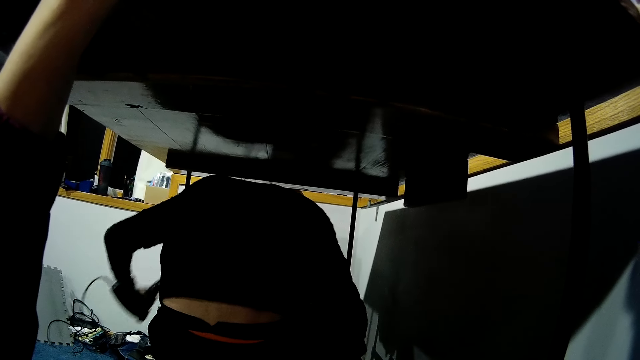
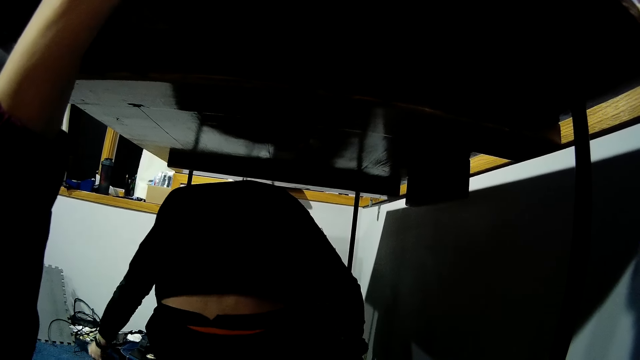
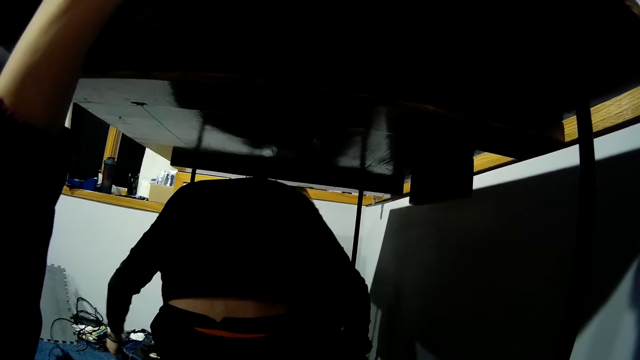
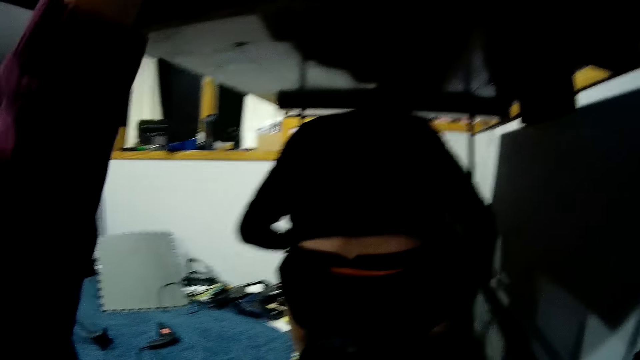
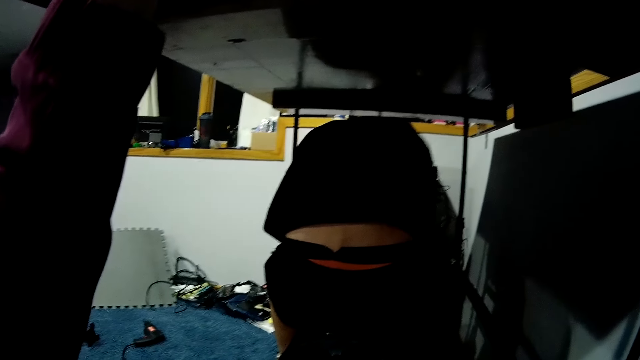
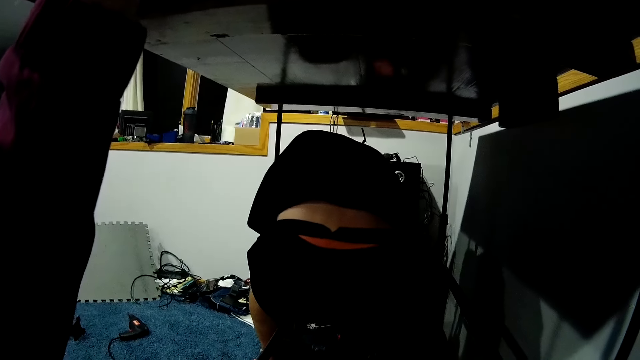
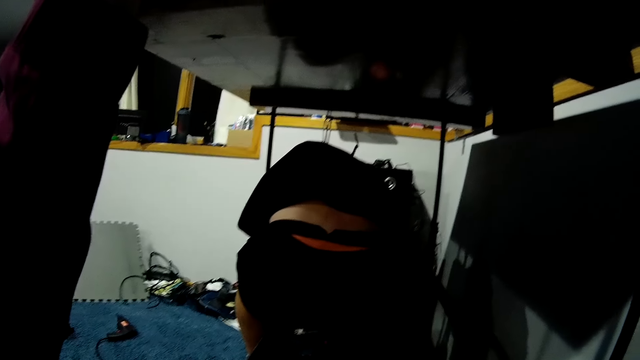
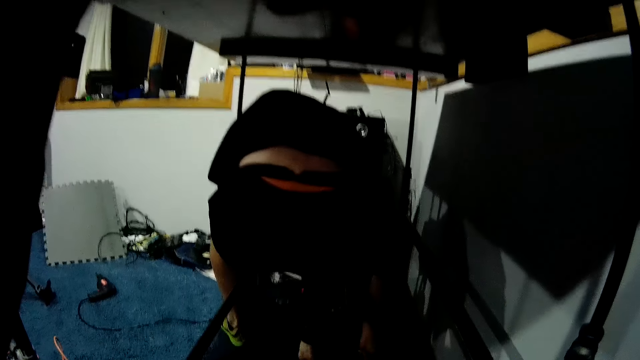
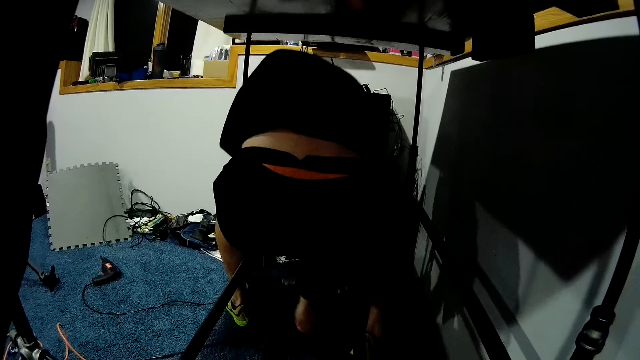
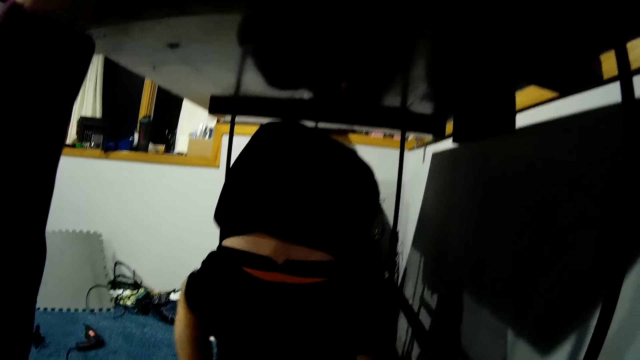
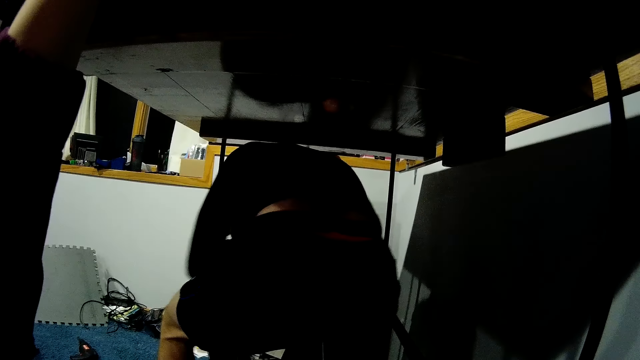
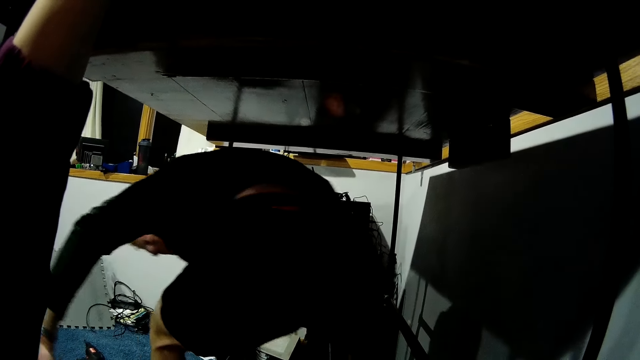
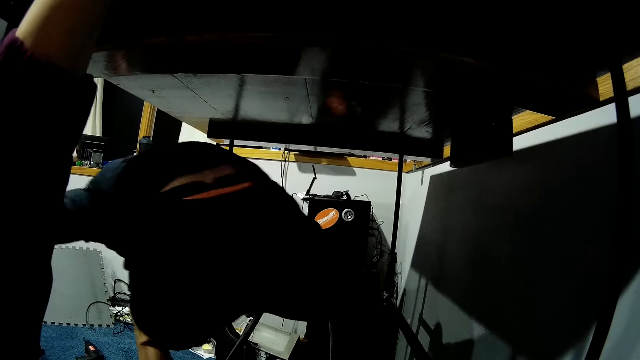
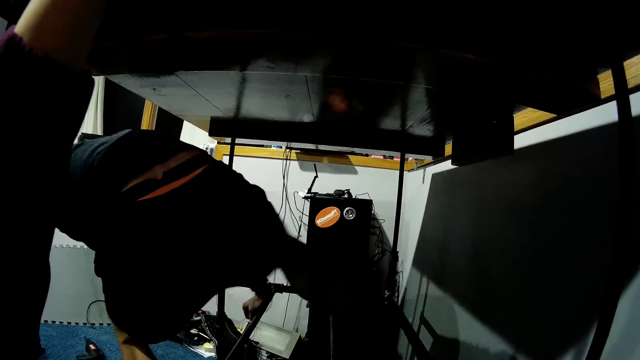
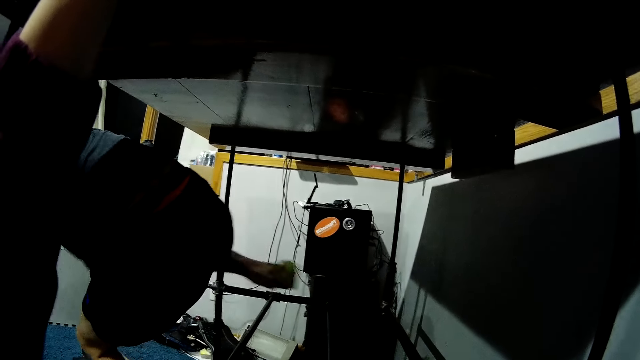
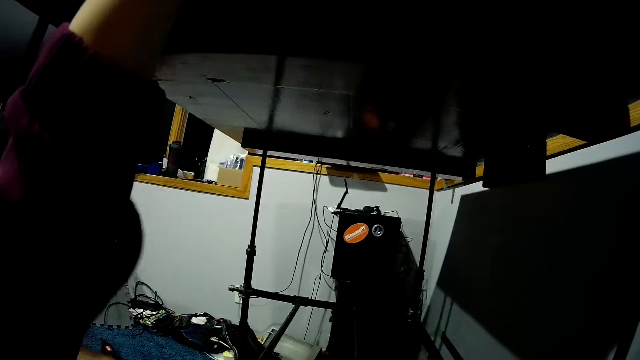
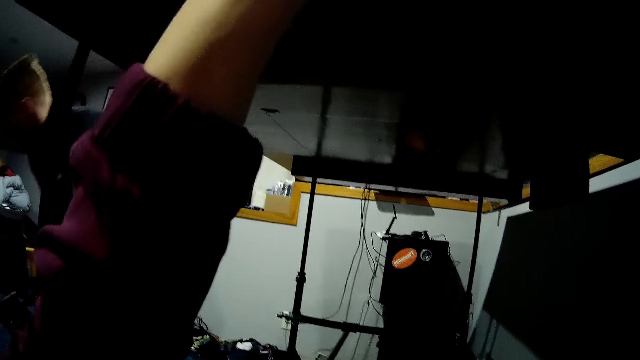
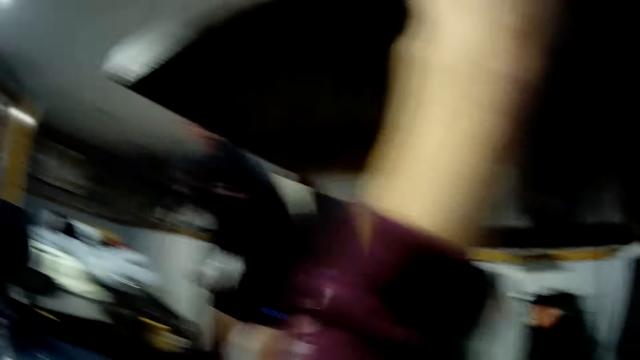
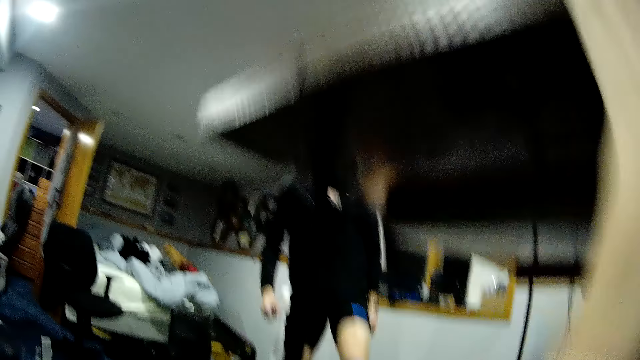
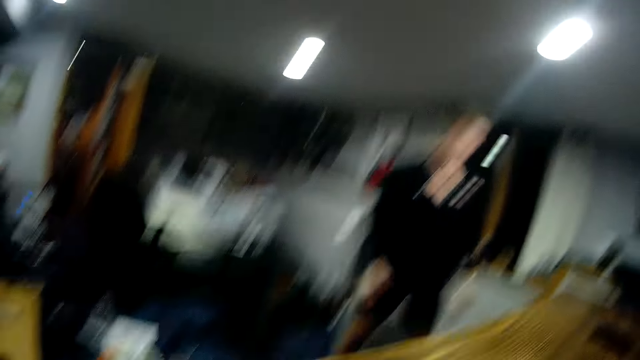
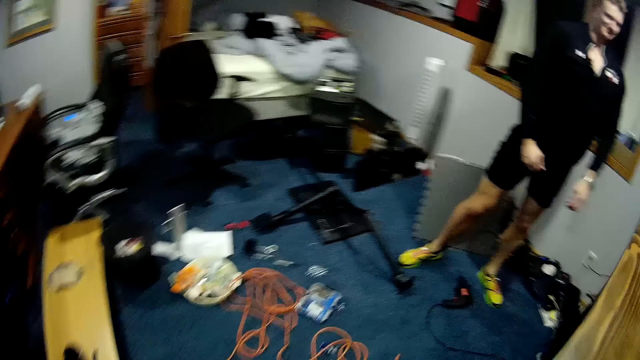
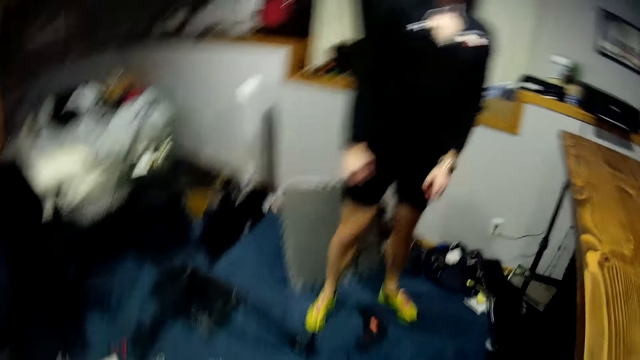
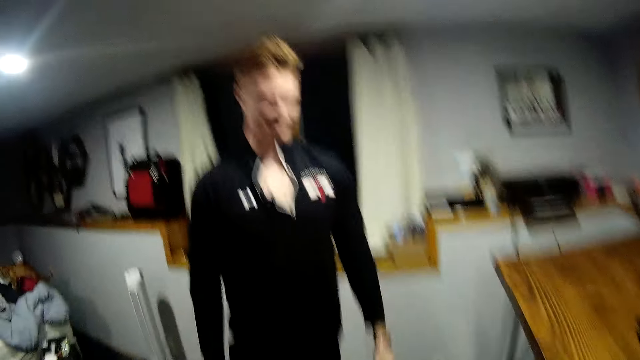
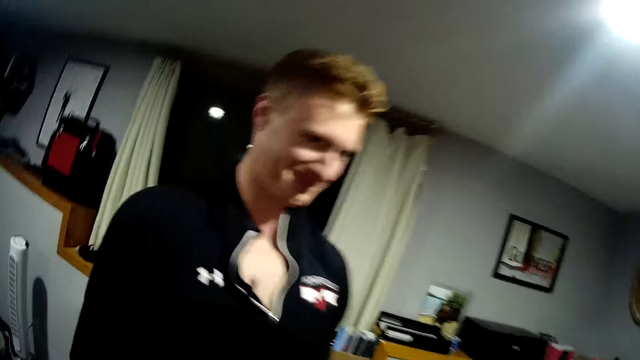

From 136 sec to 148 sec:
The man drops the drilling machine on the floor. The man picks up another screw from the floor. The man moves under the table. The camera wearer interacts with the man. The man stands in the room.

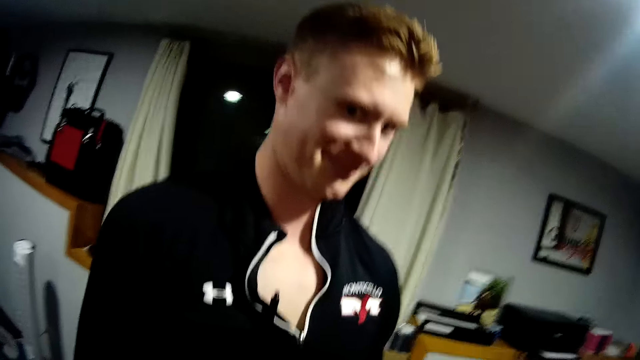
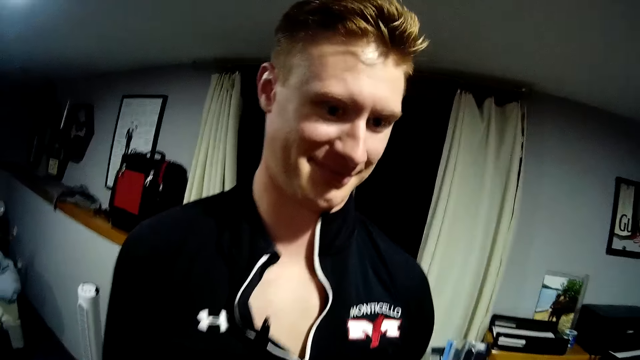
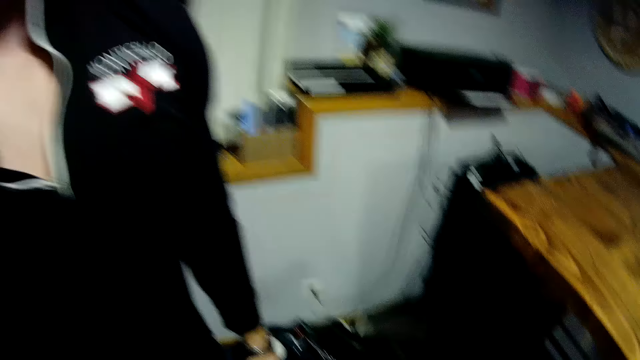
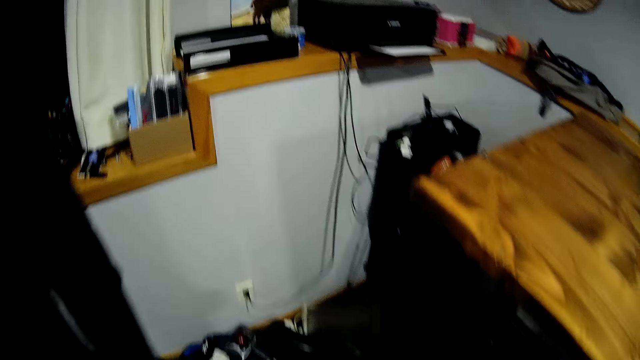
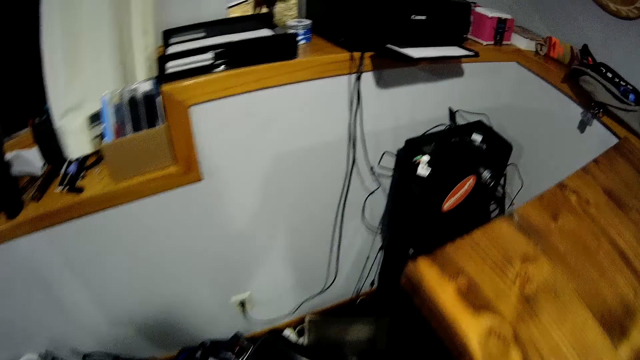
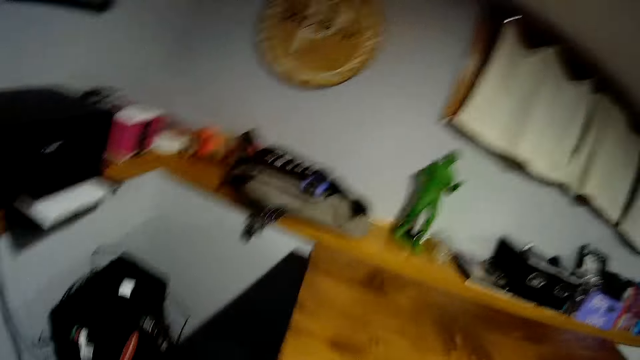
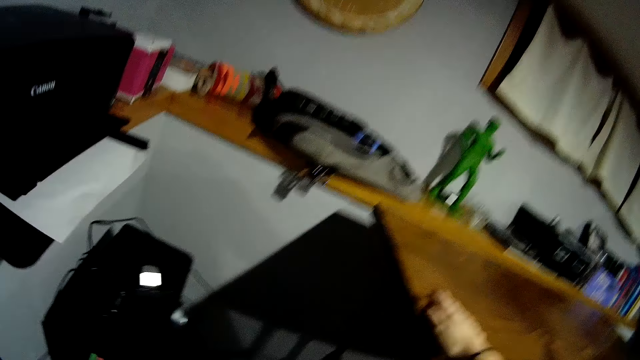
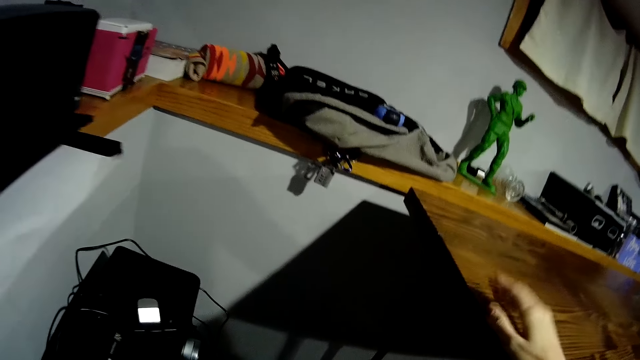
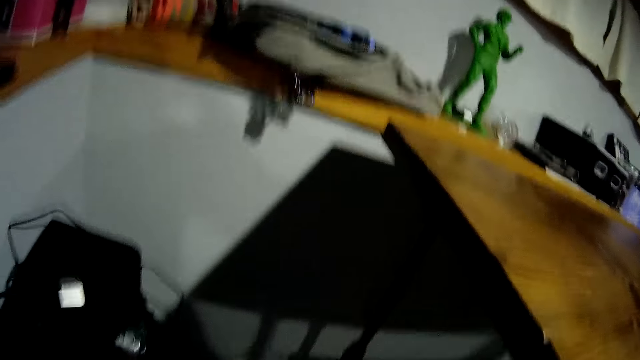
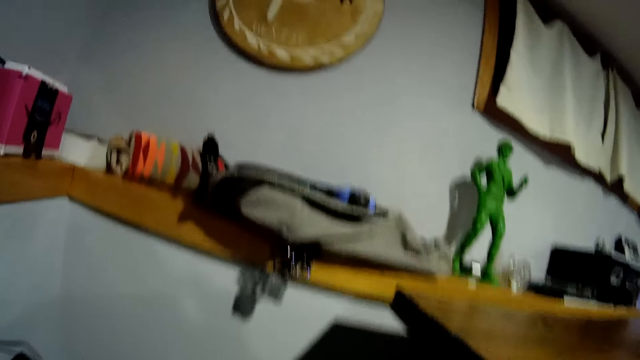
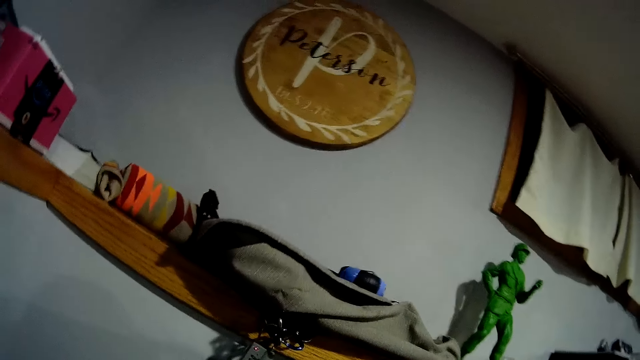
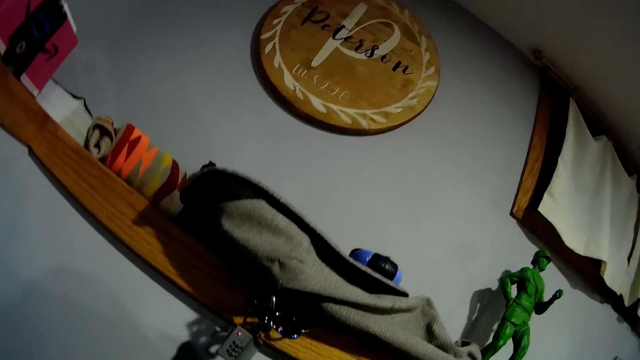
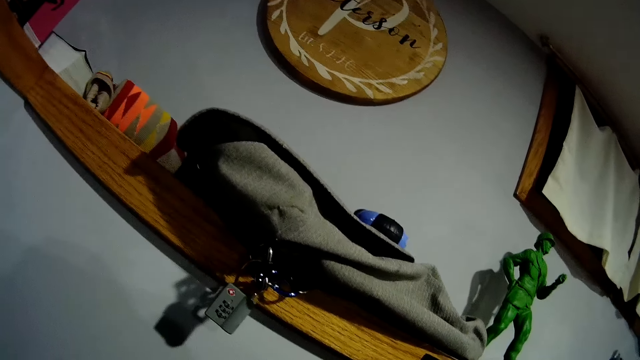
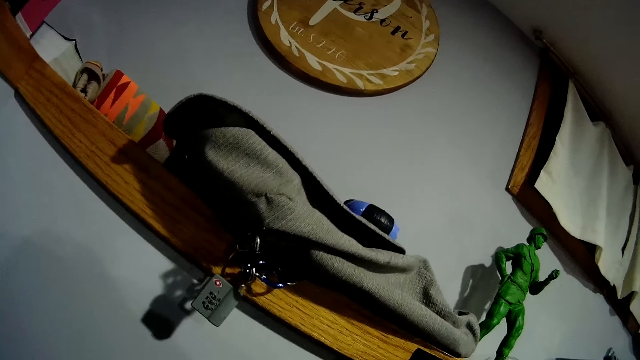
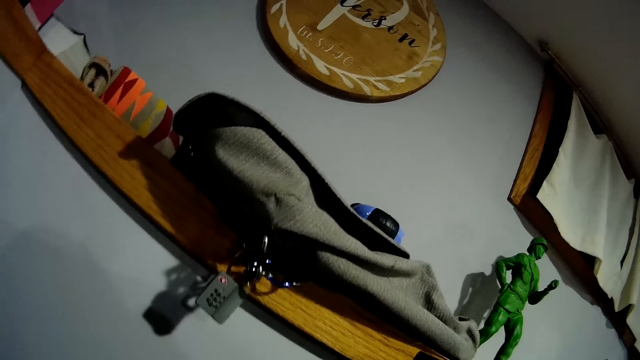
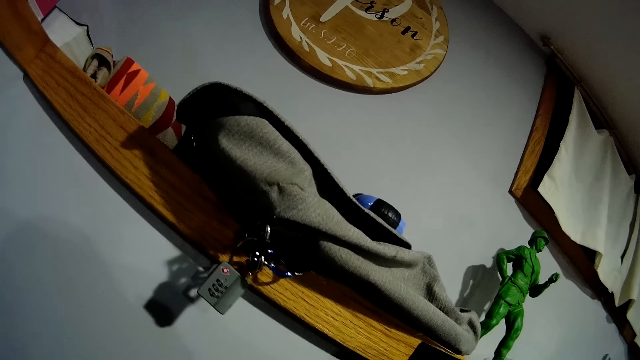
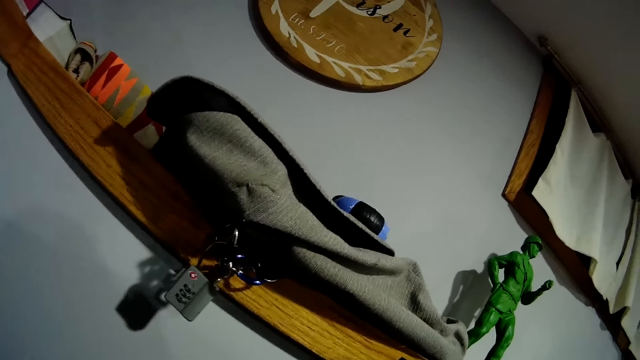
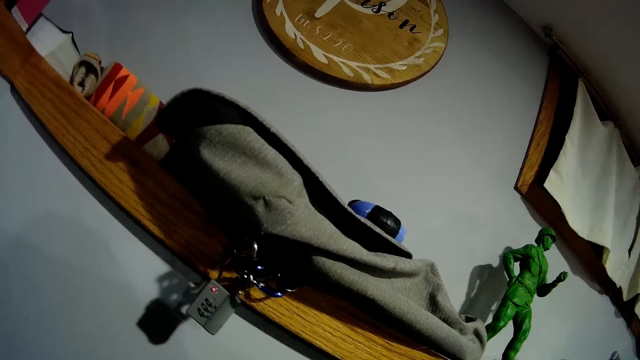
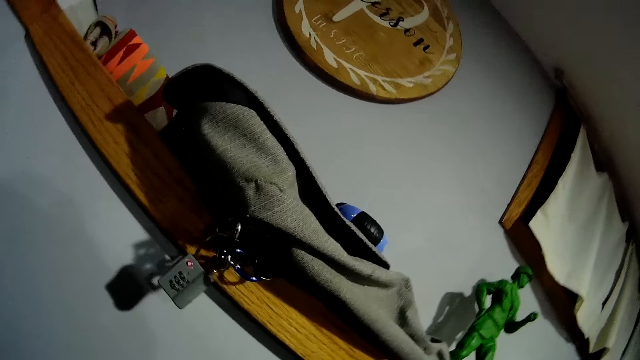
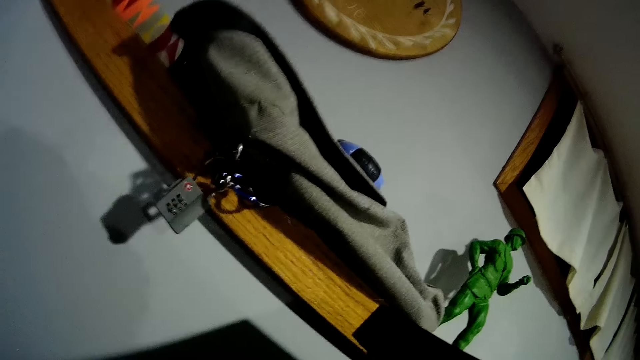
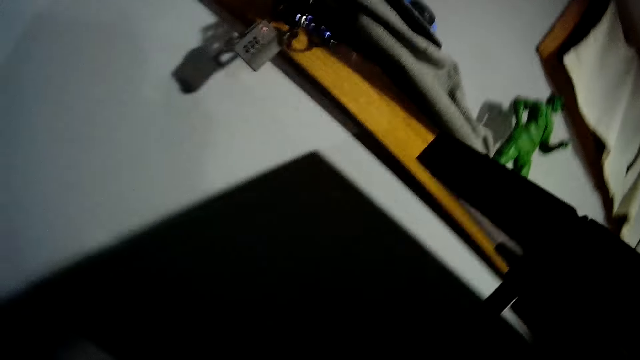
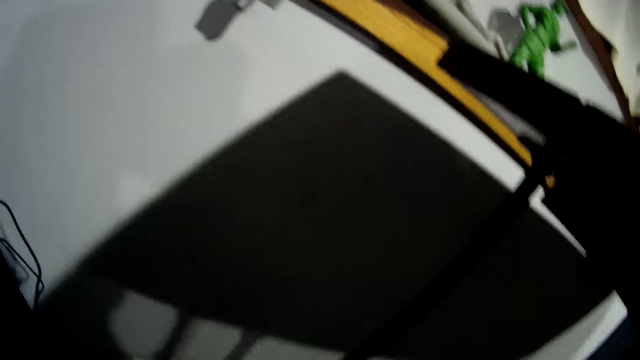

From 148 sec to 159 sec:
The camera wearer walks on the floor. She releases the table with her right hand. She stands in the room.
